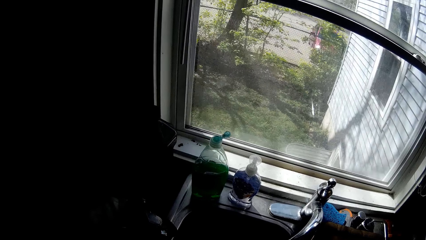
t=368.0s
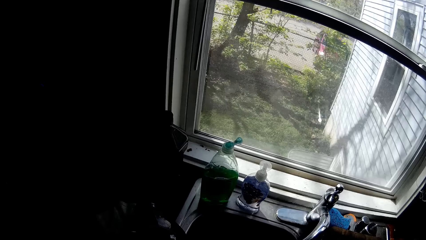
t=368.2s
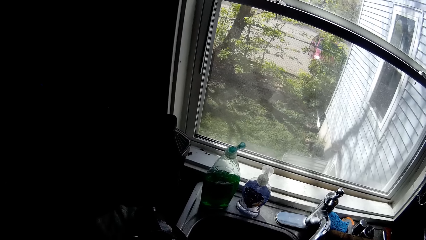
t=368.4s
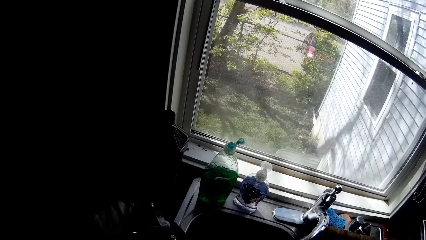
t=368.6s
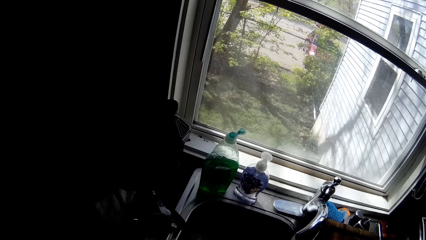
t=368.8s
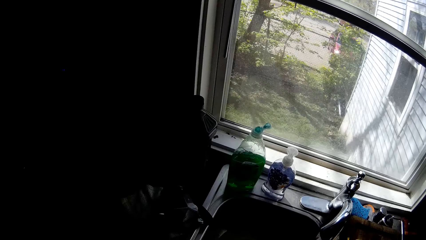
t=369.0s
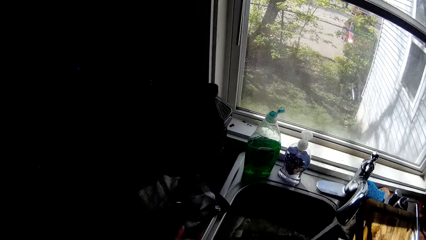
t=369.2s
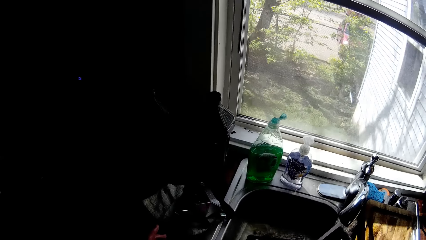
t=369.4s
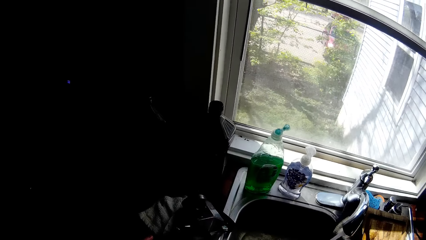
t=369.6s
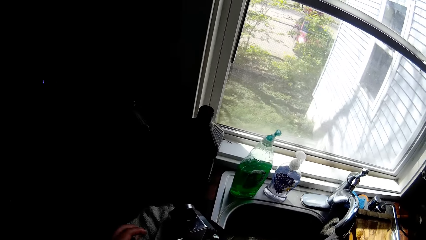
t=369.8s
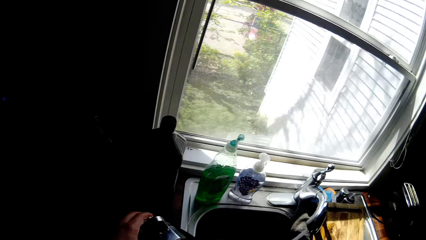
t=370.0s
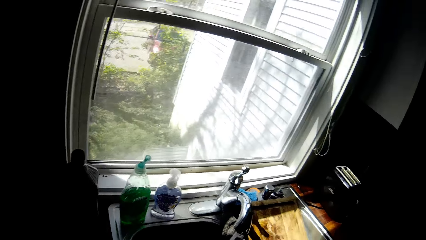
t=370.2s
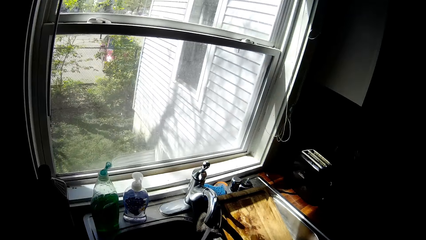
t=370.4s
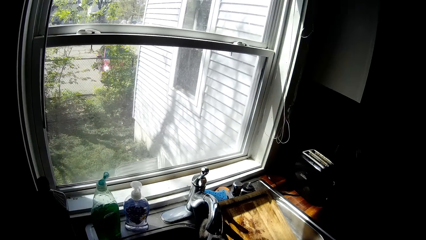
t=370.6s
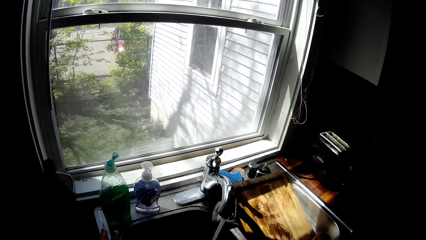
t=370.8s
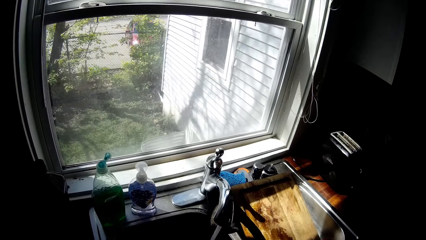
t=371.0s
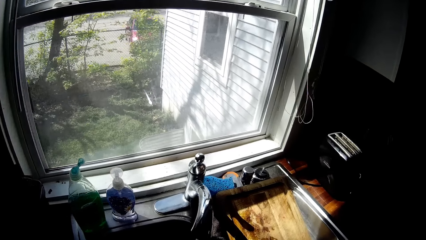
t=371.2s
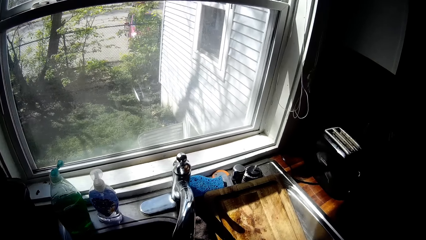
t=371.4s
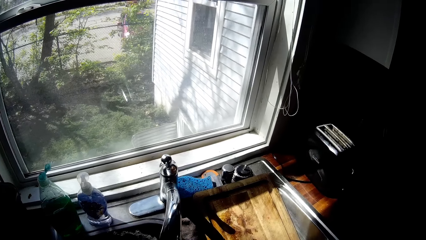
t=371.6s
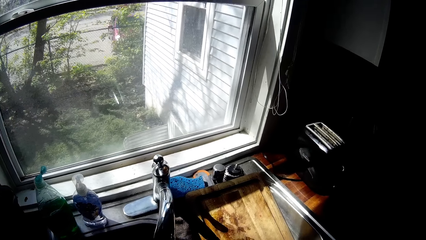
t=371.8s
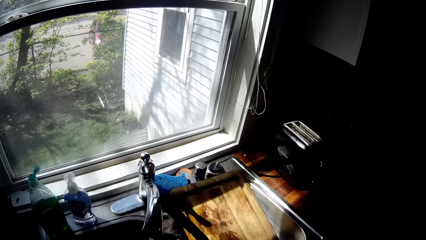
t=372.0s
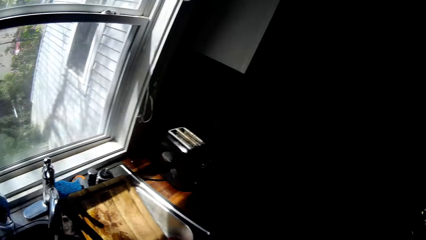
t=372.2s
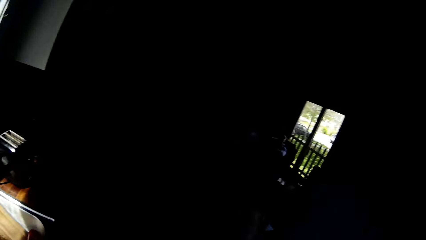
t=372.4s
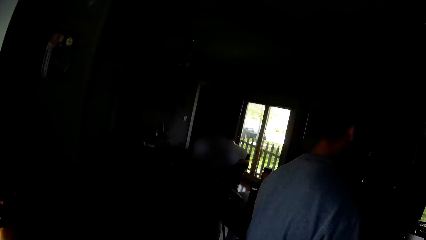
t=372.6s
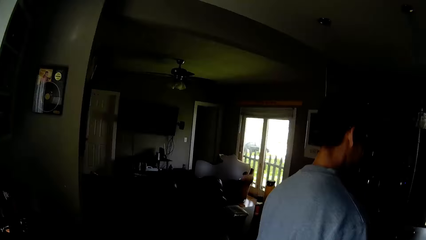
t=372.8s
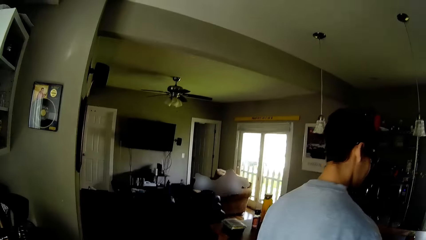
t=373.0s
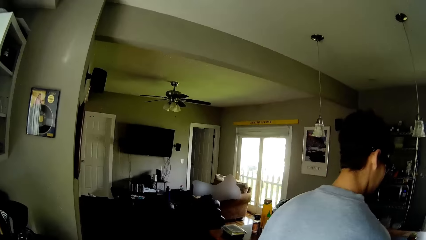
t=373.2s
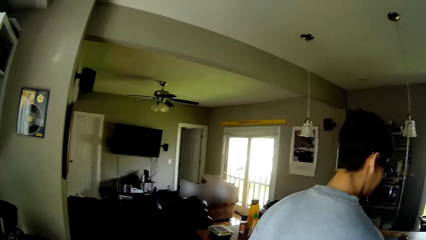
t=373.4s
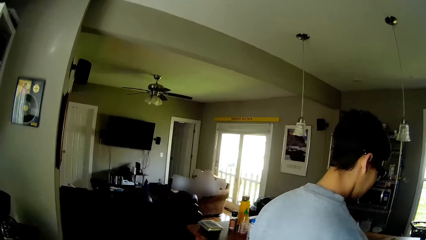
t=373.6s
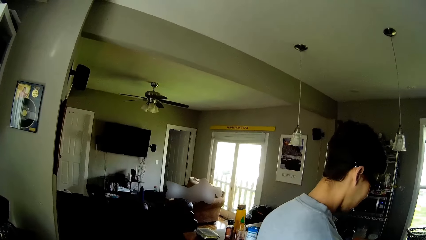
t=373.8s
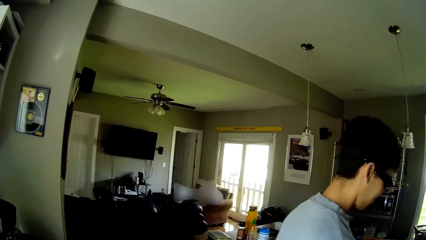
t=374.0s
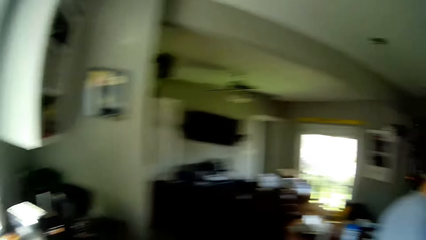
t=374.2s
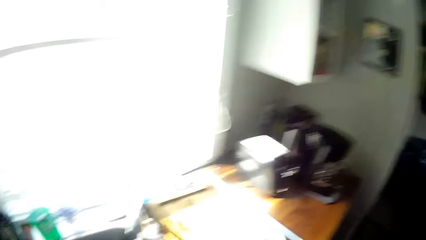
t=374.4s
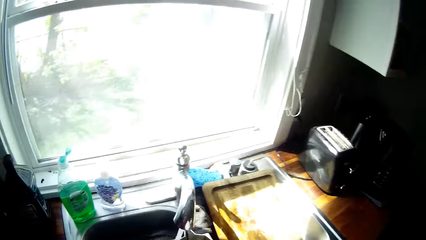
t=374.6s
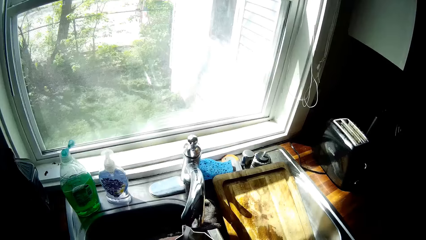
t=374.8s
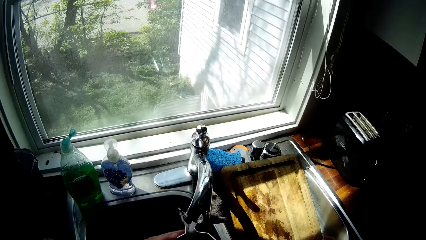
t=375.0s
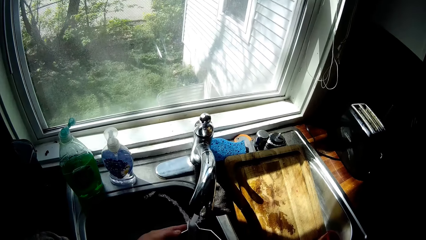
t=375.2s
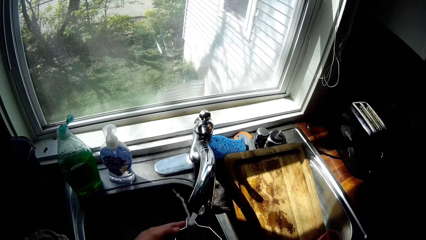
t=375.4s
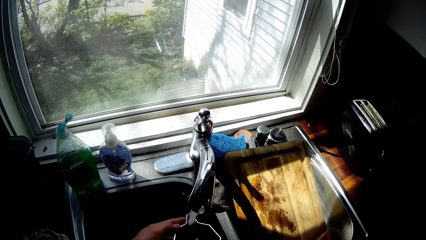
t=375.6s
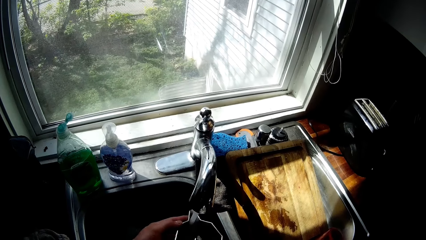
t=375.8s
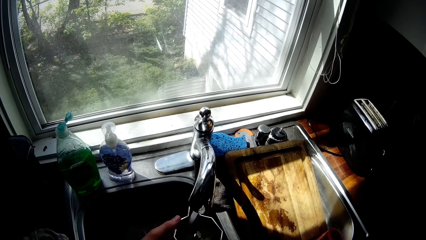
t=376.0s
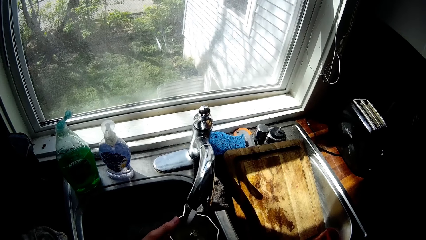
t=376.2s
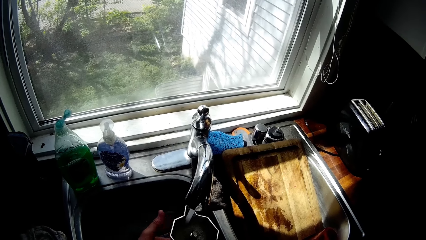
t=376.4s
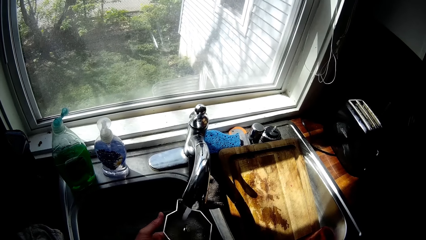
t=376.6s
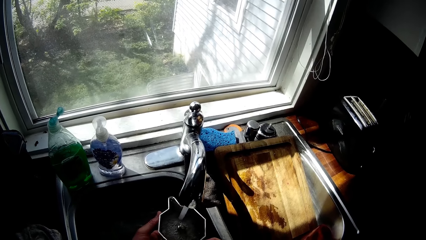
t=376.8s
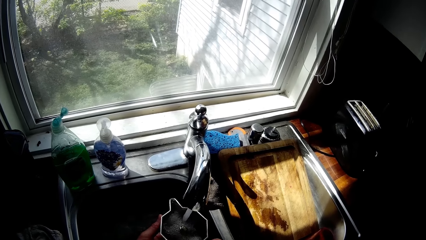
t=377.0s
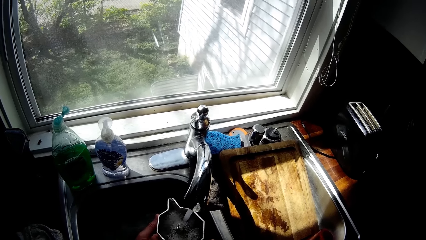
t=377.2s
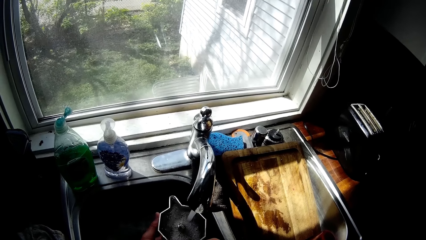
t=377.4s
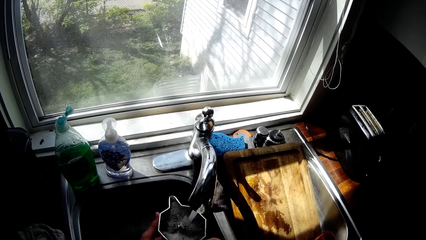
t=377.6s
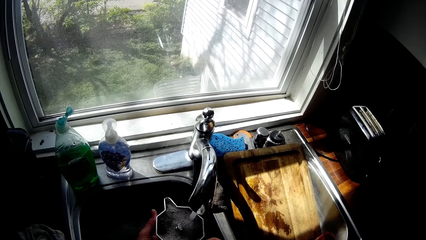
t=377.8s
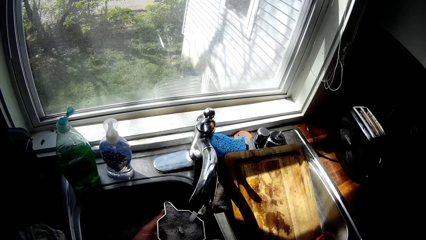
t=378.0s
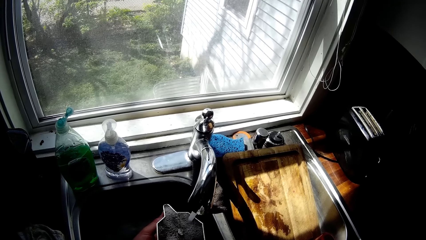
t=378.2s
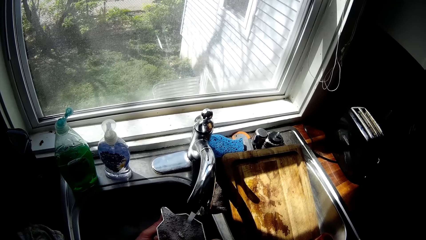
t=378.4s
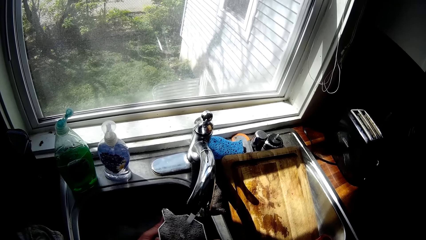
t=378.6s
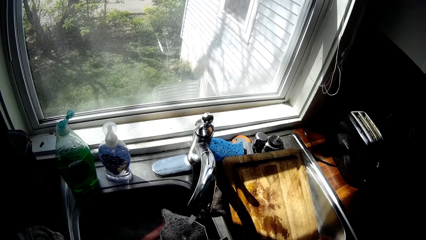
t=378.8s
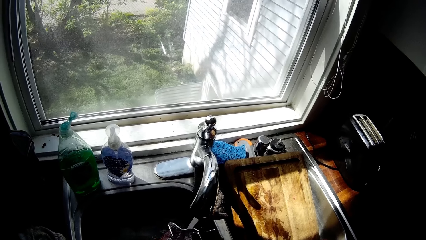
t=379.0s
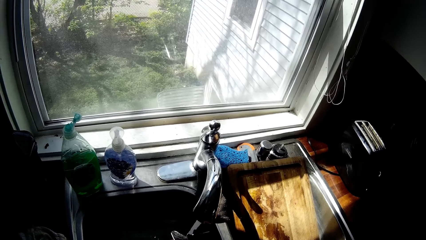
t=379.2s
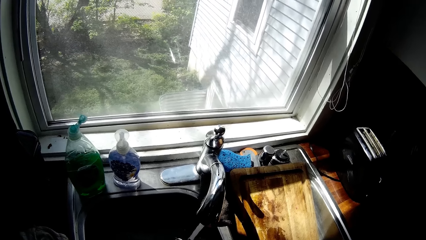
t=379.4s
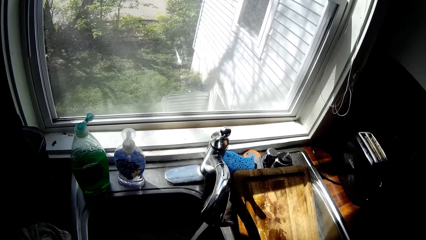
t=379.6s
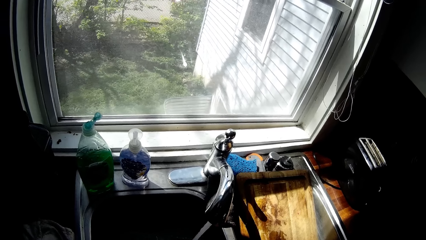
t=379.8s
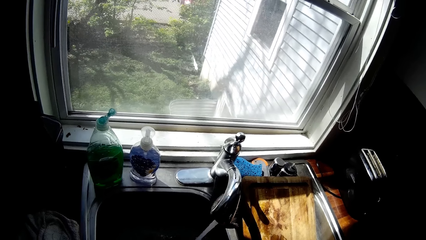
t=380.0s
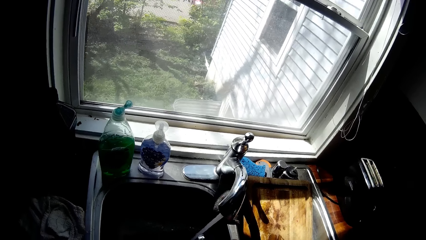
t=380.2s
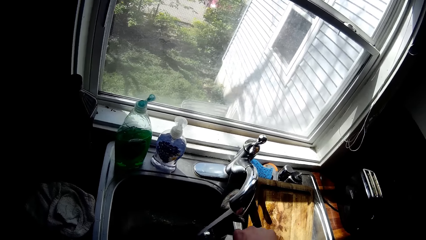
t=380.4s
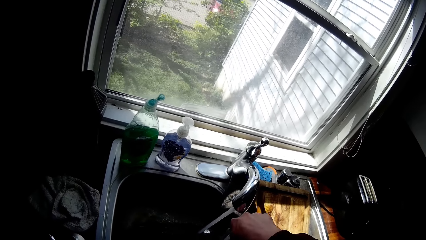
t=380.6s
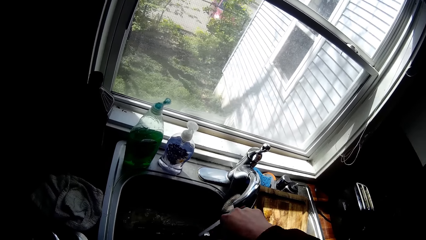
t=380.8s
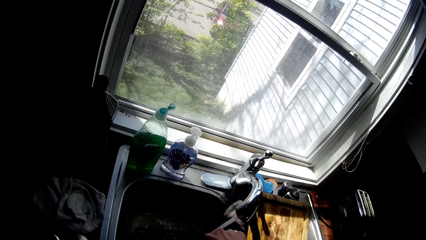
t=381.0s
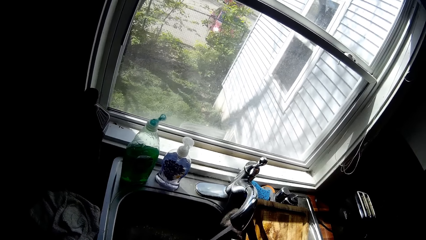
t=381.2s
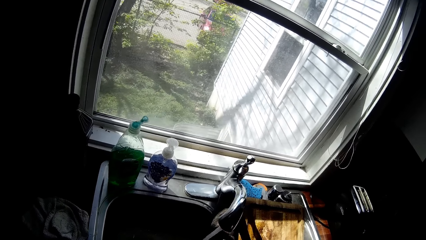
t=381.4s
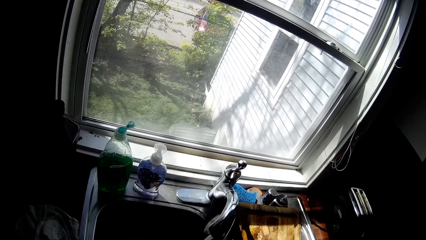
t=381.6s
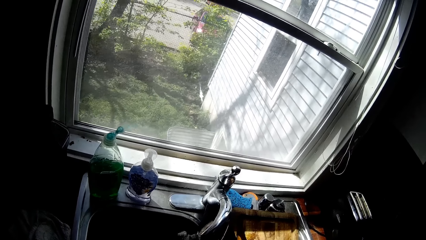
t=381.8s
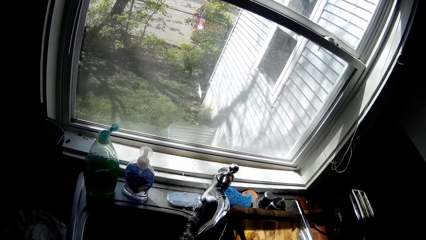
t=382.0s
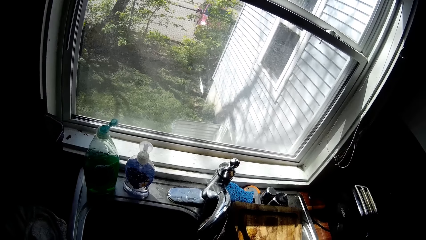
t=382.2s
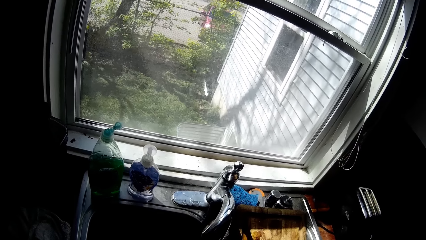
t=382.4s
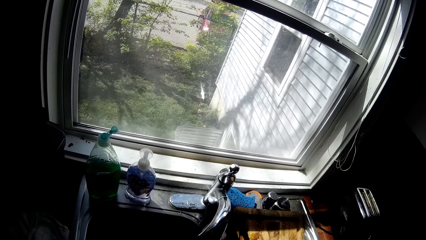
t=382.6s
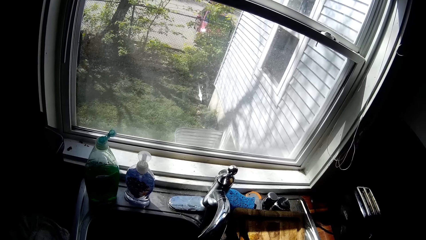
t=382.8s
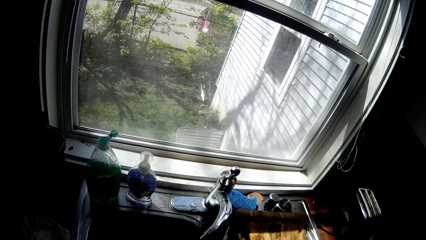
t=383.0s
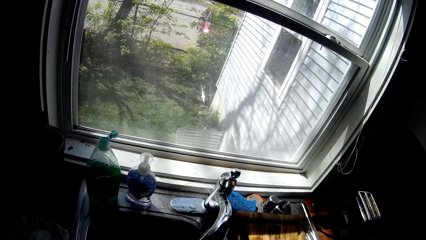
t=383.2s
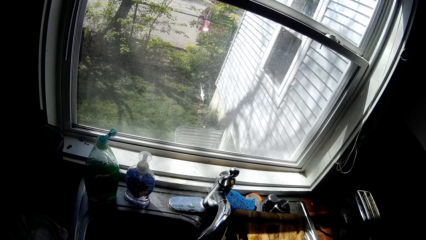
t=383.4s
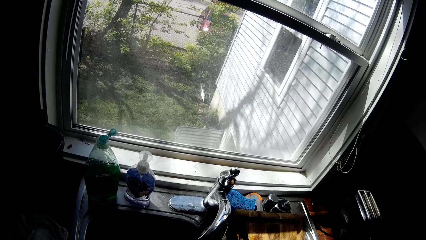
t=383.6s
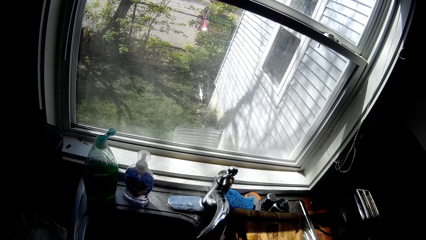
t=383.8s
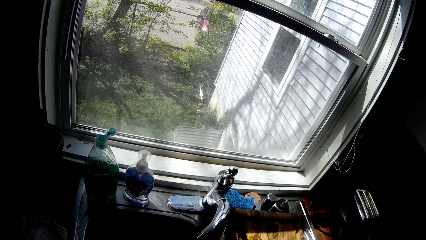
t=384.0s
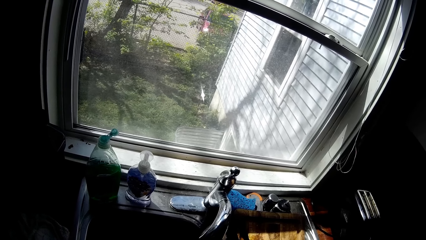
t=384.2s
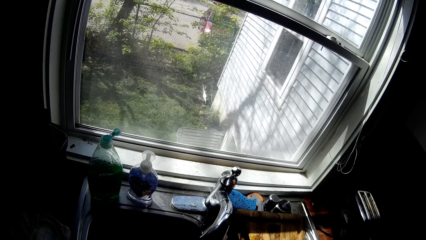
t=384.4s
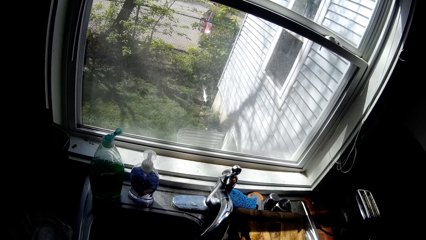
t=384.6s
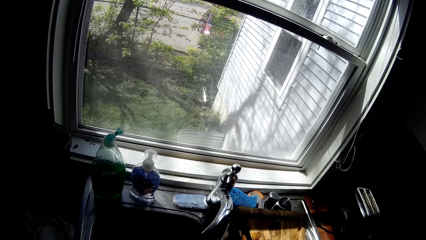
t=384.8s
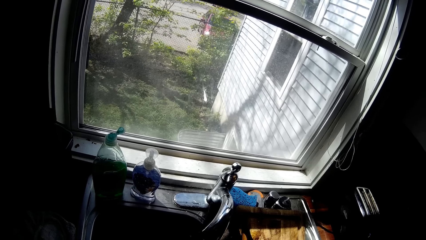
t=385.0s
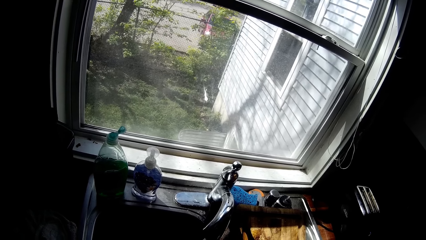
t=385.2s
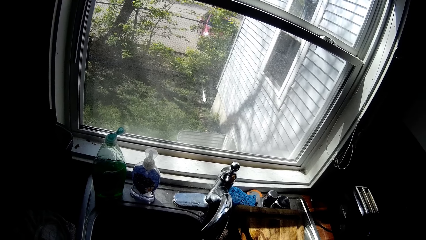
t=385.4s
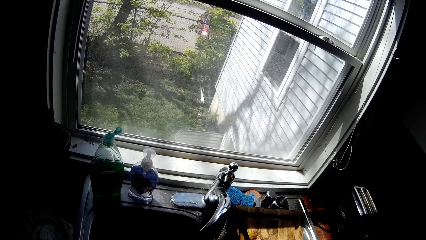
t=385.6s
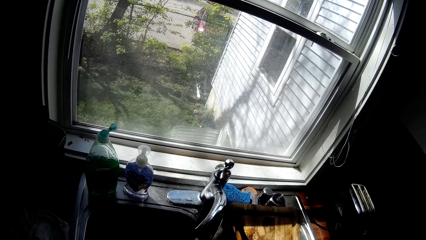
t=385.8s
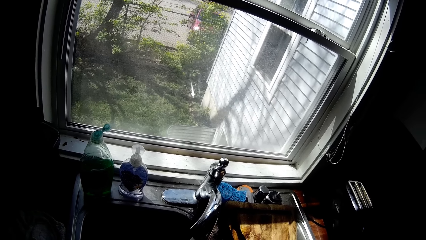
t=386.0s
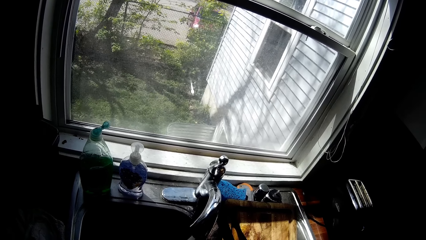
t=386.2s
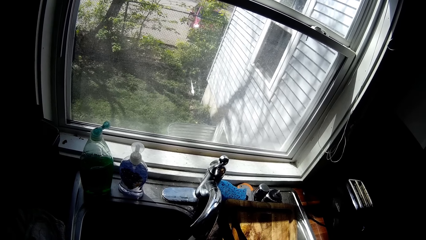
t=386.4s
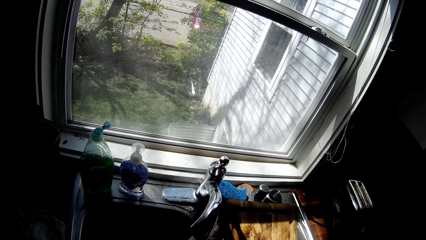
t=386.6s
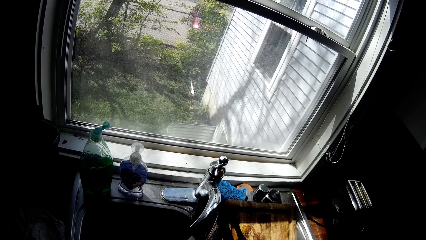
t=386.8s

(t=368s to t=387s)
The camera wearer drops the cup on the cabinet with his left hand. He talks to a man in the house. He fetches water inside the cup with both hands. He pours water in the coffee maker. He closes the cup with the lid with his right hand. He pours water out of the coffee maker.
